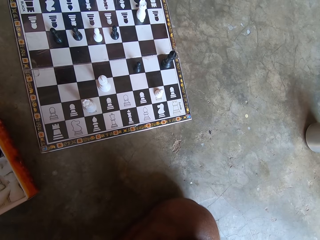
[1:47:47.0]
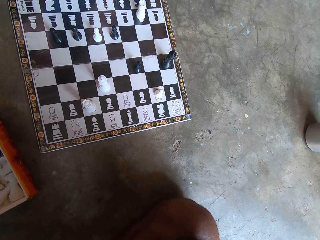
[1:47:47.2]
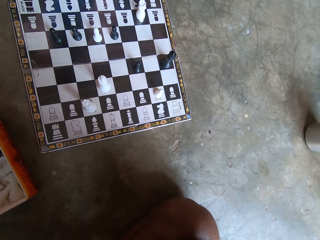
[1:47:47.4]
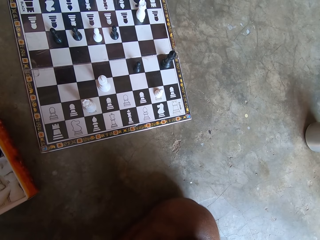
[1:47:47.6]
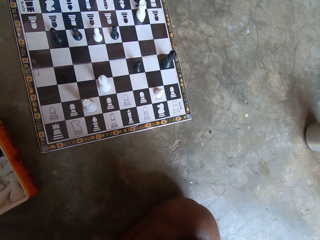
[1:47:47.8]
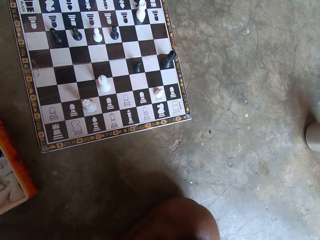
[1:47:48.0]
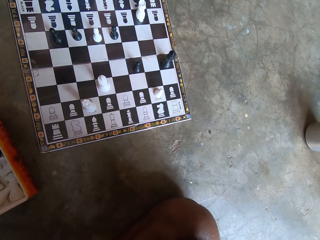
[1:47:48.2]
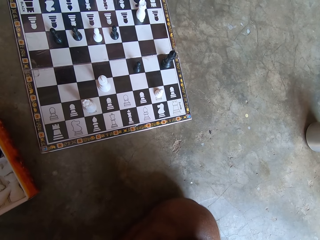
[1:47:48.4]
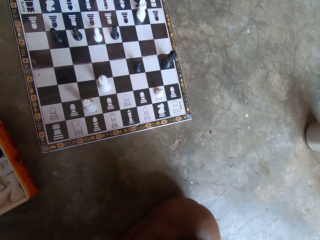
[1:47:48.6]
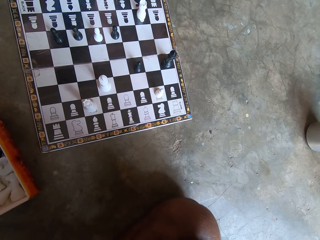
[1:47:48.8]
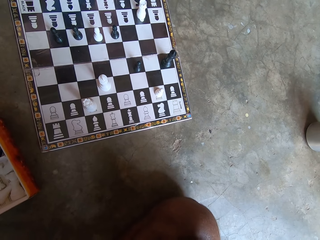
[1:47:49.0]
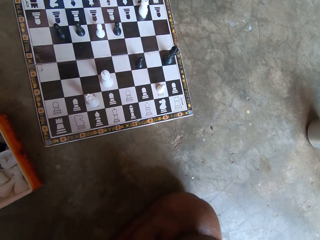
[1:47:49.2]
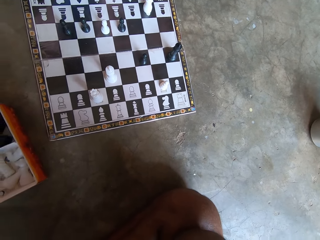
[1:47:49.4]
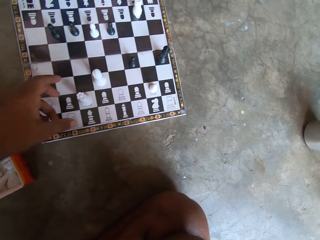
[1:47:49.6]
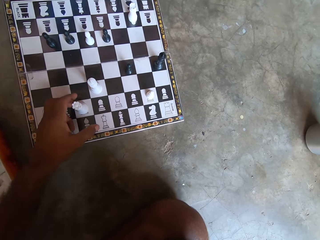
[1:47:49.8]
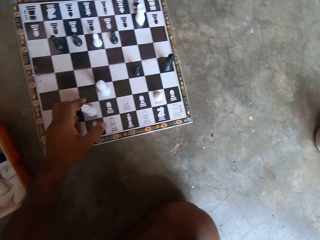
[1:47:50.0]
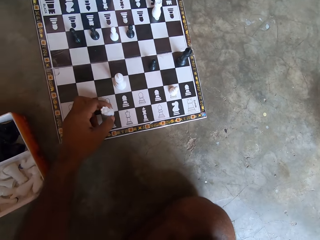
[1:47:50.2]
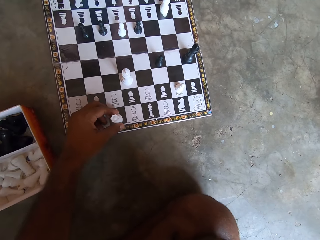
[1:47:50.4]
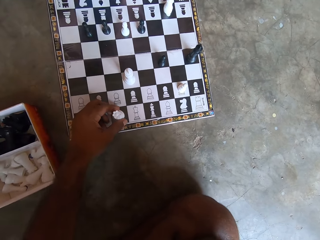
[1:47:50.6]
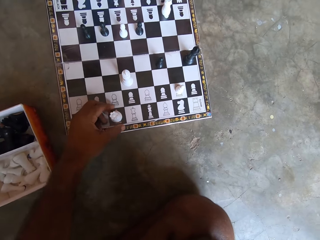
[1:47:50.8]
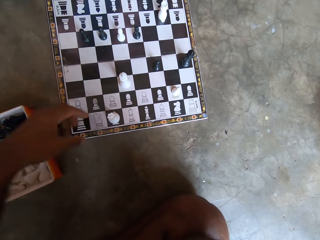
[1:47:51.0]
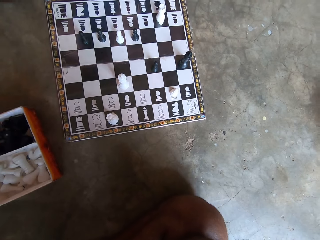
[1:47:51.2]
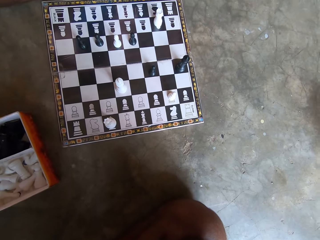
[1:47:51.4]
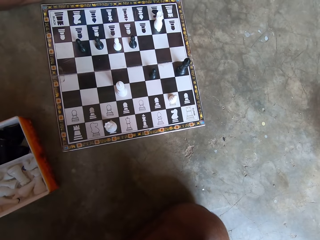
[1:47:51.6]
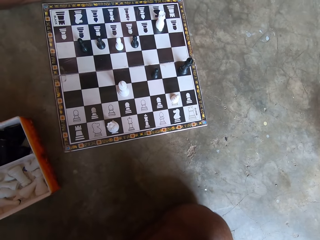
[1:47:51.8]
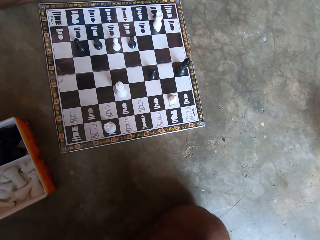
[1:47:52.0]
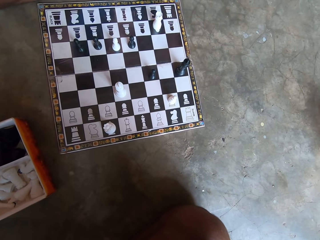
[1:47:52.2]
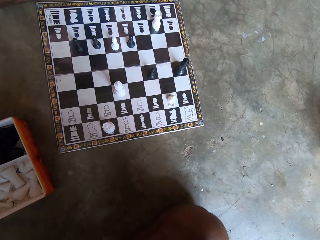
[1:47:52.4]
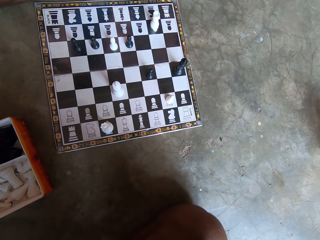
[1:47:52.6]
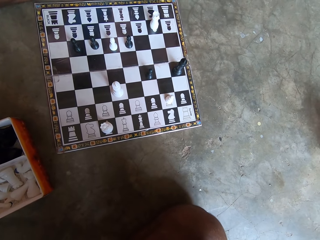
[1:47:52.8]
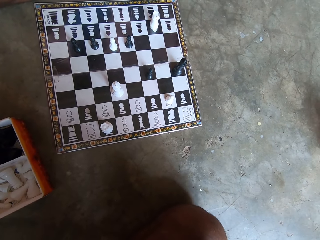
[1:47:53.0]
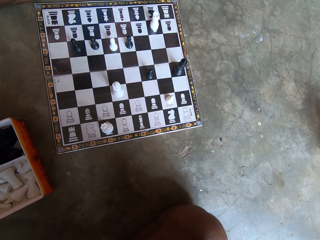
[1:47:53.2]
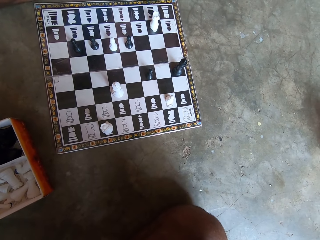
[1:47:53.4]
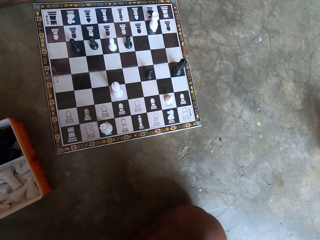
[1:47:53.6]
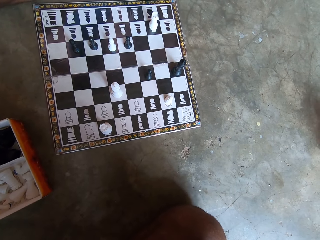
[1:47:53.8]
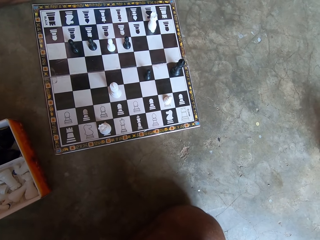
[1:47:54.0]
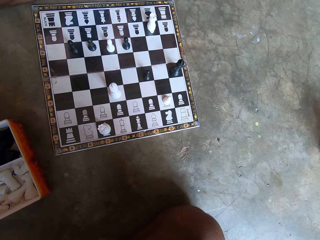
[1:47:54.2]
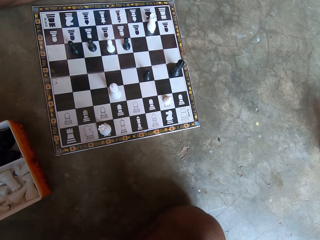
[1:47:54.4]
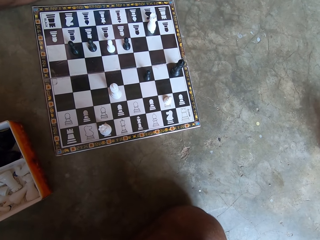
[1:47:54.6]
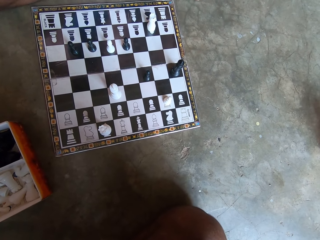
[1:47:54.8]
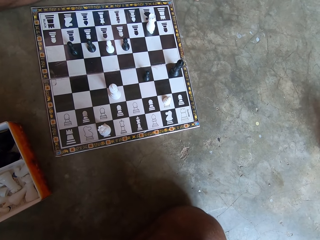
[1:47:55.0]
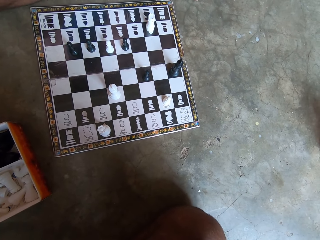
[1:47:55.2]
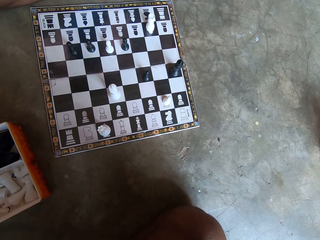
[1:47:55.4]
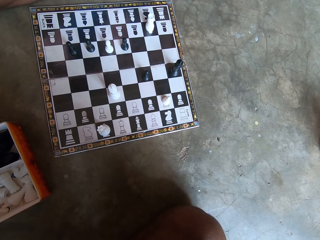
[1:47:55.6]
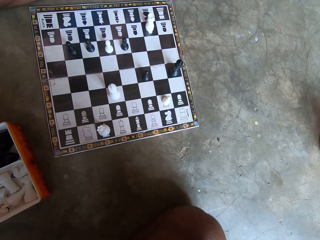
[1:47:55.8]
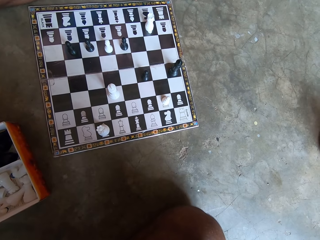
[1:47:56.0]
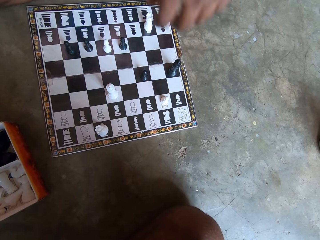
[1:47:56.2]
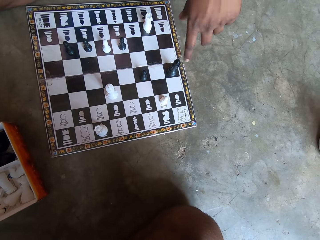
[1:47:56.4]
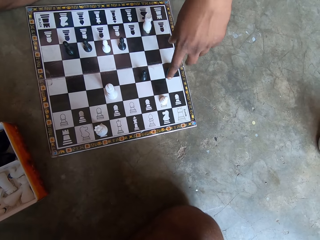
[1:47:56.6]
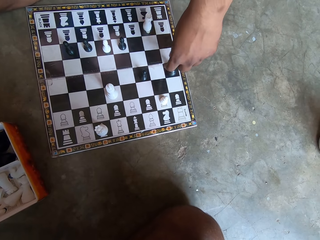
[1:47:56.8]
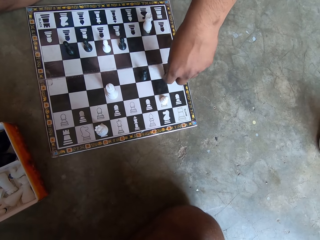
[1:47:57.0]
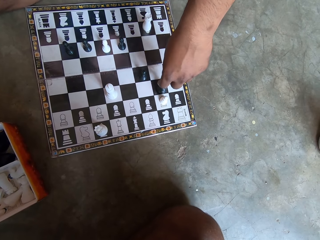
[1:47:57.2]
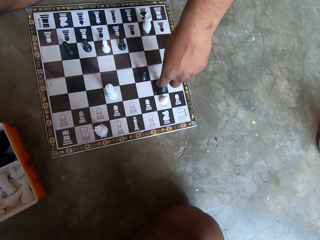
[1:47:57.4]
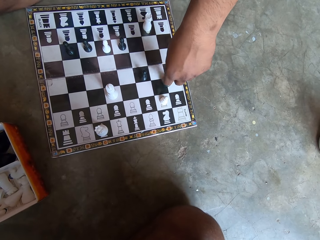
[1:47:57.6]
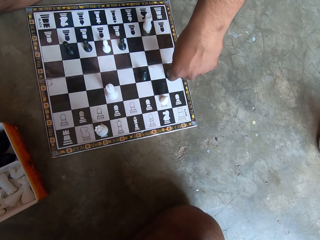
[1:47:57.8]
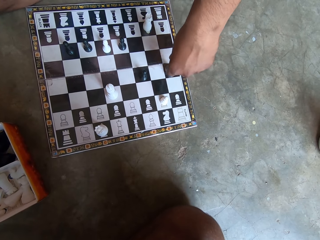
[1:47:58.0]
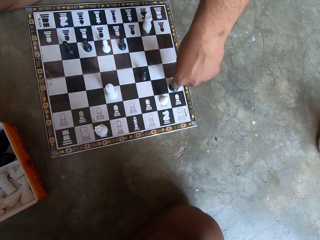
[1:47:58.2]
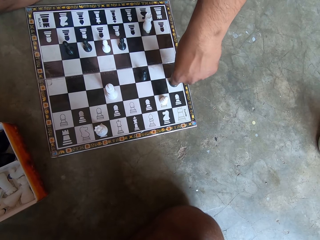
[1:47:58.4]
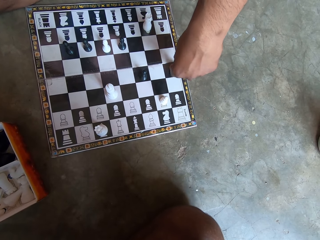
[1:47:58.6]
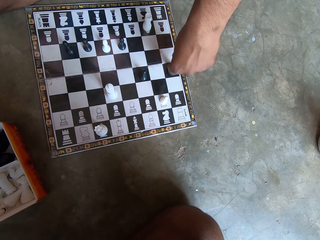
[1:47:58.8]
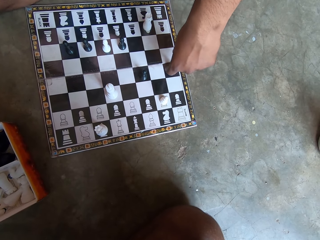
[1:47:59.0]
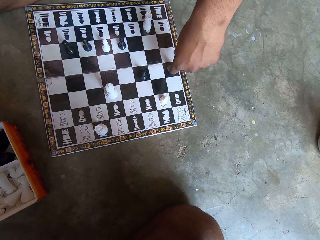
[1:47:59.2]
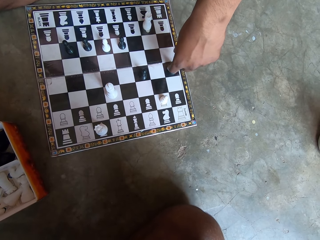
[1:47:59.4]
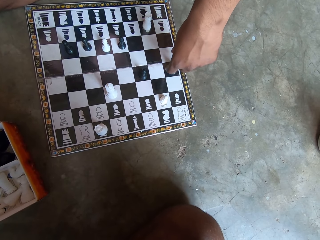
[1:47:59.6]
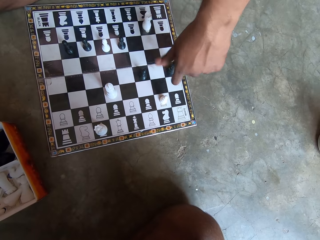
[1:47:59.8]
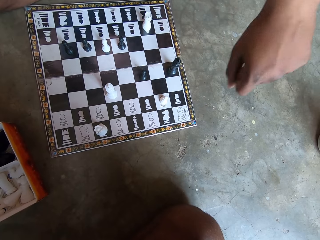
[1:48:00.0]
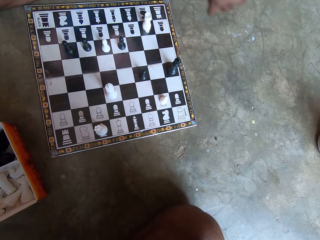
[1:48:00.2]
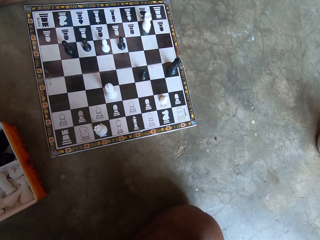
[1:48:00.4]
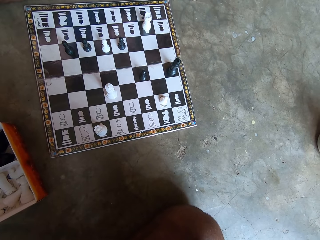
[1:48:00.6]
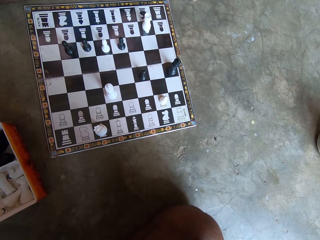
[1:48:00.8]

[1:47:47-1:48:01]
The camera wearer moves another white piece on the chess board. A man moves another black piece on the chess board. The man puts the black piece back in its former position.

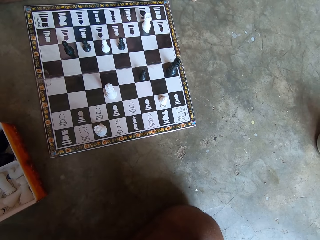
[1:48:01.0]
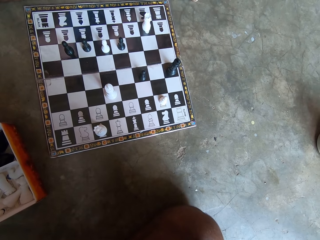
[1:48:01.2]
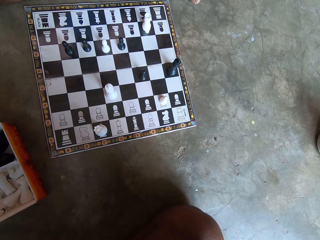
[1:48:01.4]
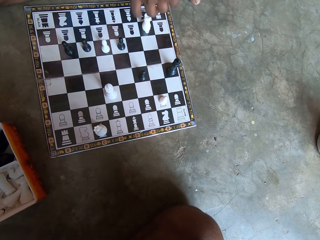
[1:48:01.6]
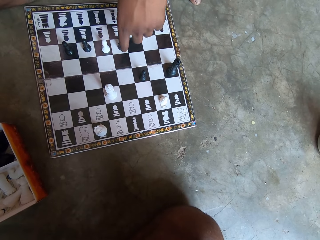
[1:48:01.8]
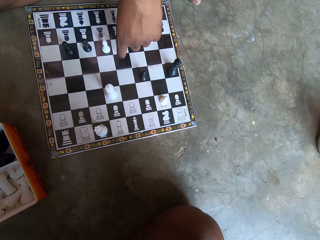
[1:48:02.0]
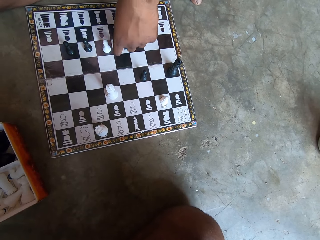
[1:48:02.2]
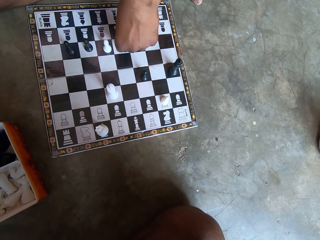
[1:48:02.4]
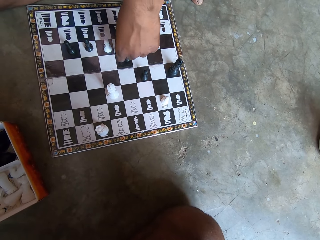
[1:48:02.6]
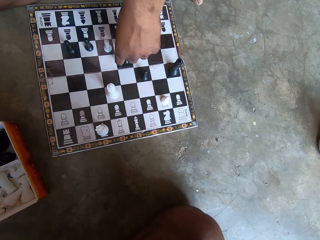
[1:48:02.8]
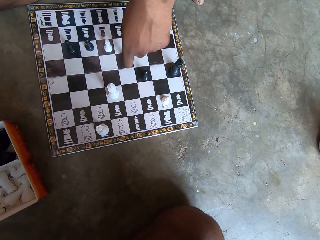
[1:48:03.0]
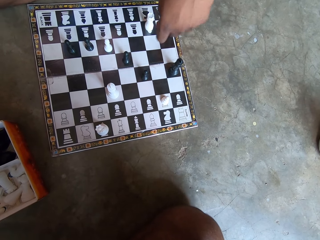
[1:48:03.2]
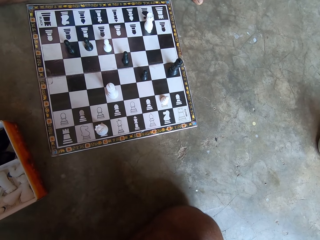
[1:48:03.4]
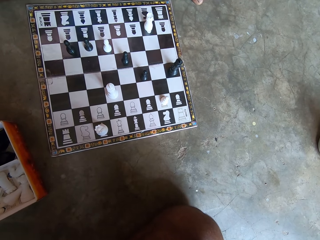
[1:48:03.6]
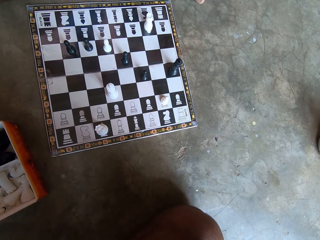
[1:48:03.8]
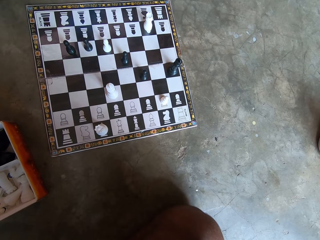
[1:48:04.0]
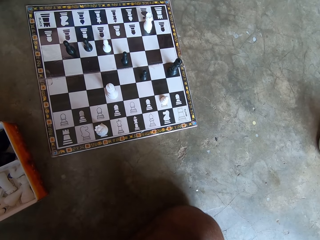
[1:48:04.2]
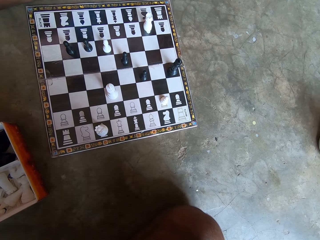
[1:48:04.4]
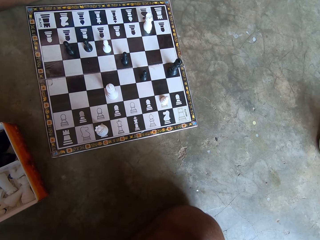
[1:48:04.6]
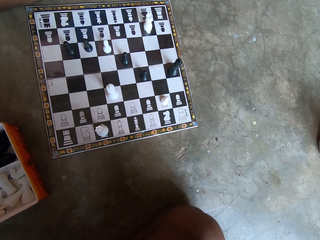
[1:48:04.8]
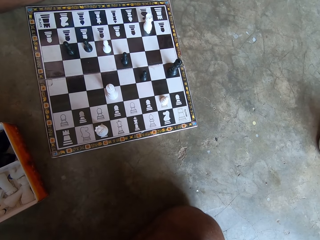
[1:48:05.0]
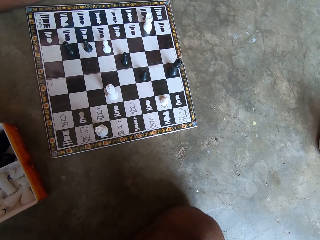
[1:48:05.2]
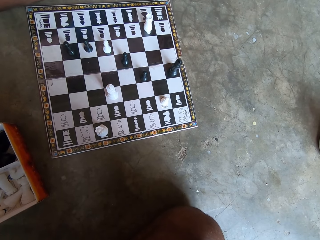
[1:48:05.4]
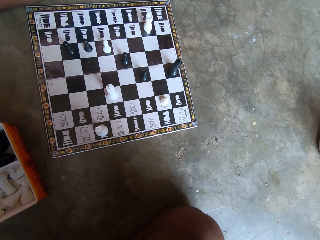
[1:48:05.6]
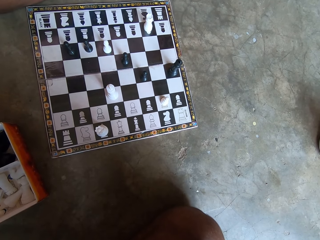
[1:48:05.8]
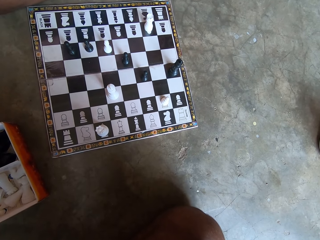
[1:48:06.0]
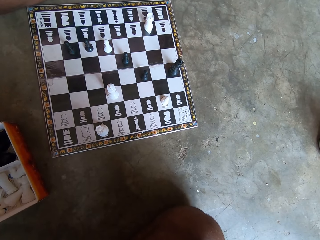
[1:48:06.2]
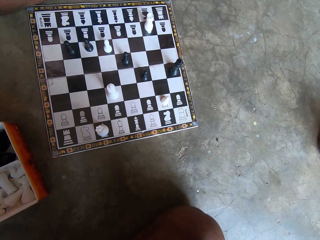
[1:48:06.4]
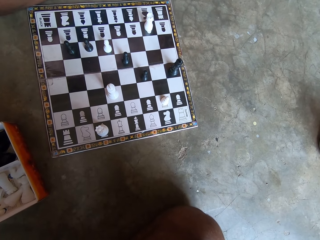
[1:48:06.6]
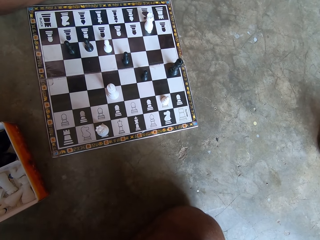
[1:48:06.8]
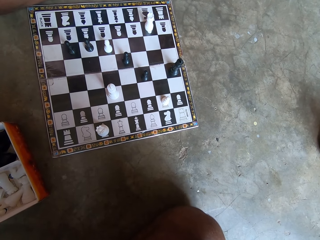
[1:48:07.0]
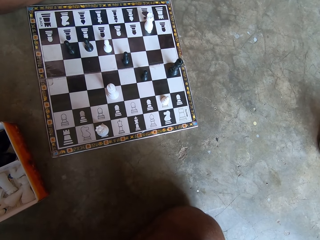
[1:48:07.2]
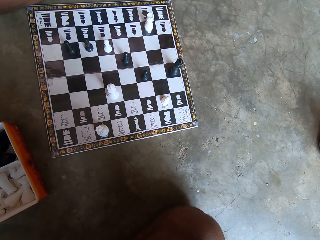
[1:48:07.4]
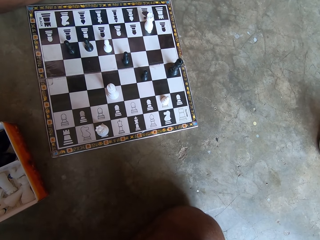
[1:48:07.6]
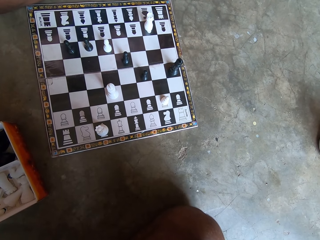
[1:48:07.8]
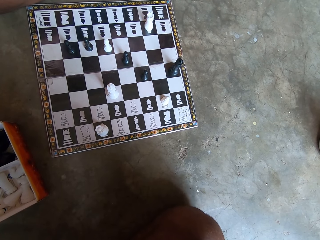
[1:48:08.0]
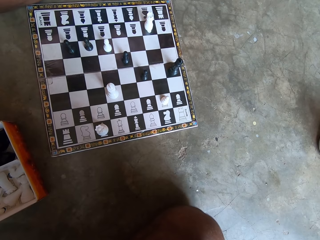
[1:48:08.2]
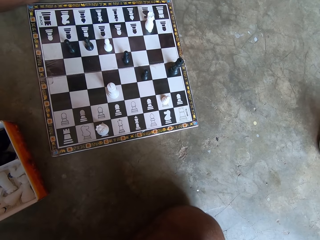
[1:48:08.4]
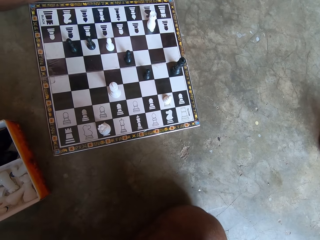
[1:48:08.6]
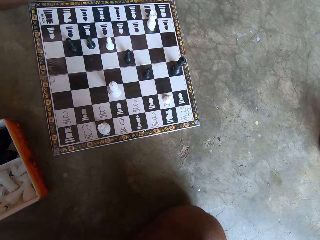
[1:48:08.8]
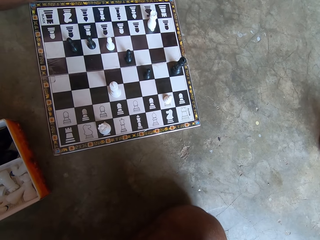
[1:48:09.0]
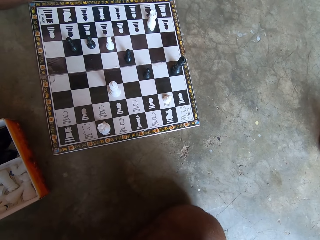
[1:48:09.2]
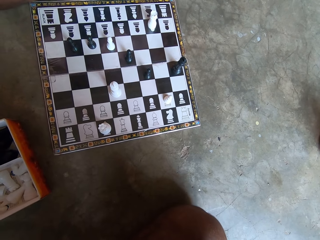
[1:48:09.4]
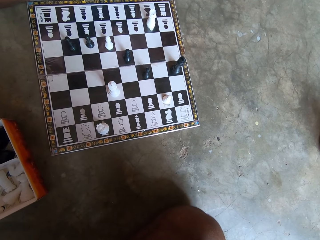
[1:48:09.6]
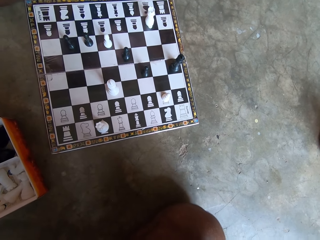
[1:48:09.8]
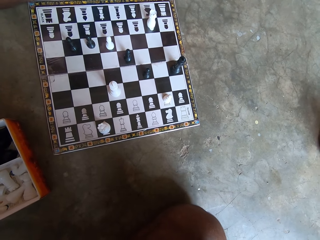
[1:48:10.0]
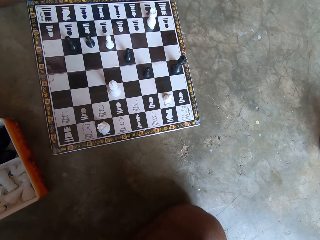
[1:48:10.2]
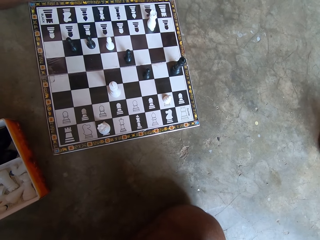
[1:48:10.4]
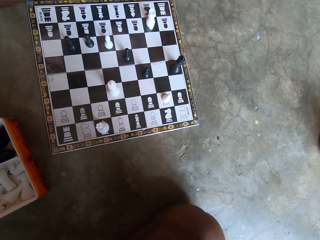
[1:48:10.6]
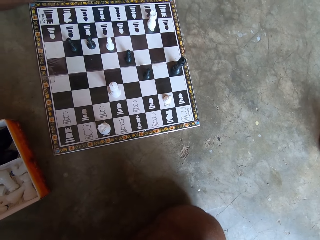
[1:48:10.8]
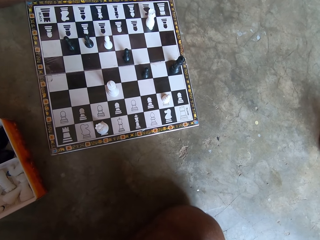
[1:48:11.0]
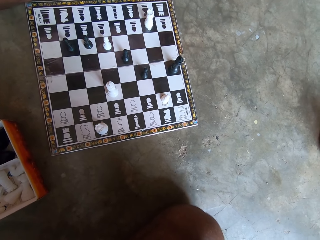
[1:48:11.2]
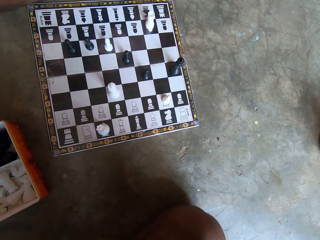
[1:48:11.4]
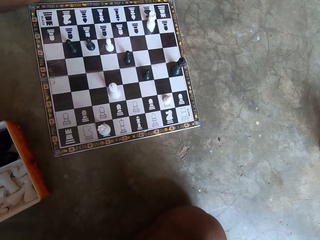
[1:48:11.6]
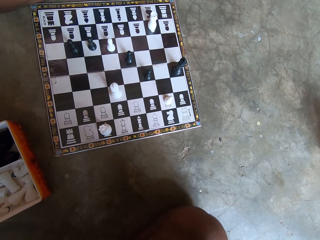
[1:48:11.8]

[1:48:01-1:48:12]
A man moves another black piece on the chess board. The camera wearer looks at the chessboard.
